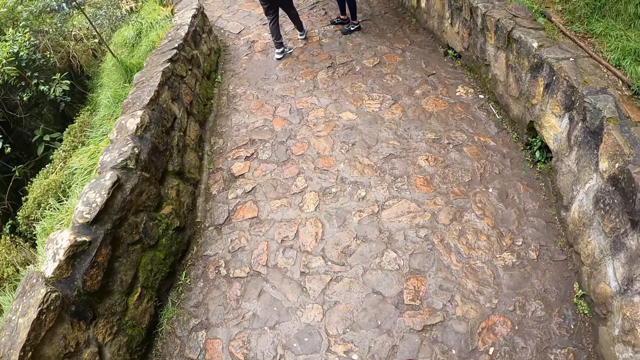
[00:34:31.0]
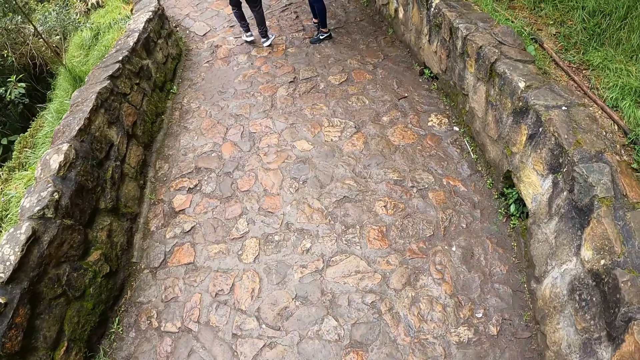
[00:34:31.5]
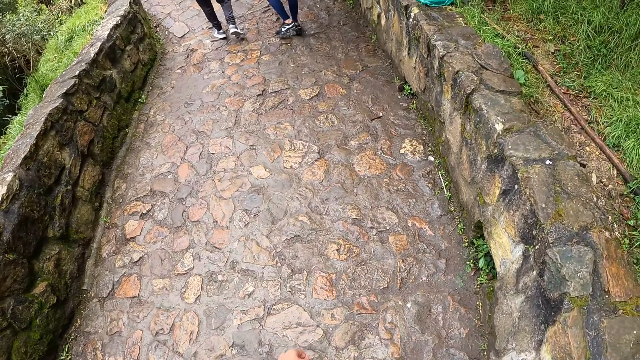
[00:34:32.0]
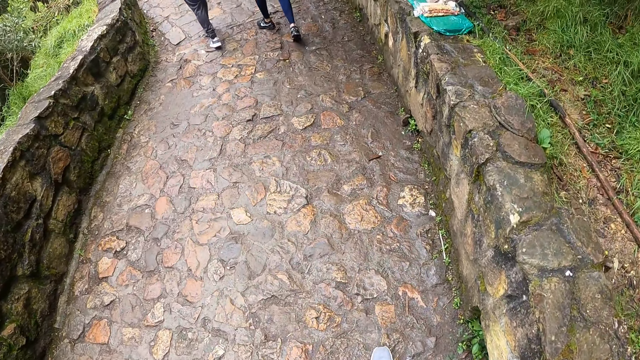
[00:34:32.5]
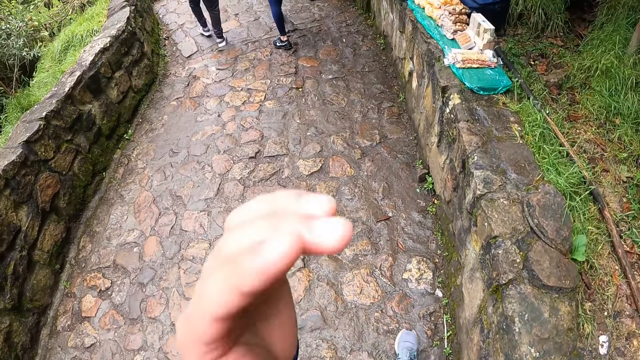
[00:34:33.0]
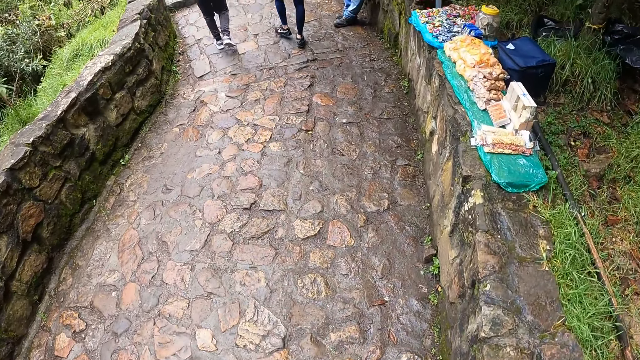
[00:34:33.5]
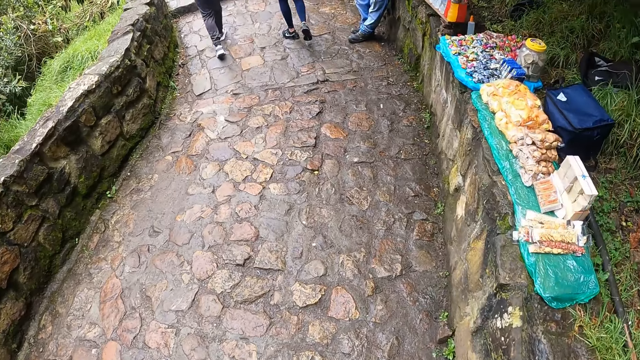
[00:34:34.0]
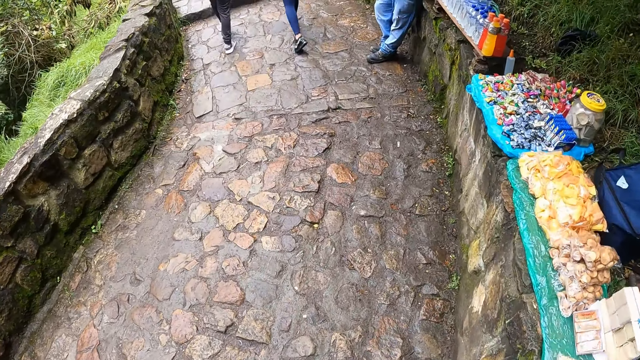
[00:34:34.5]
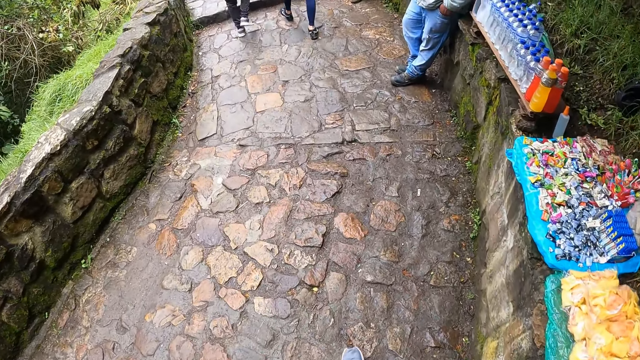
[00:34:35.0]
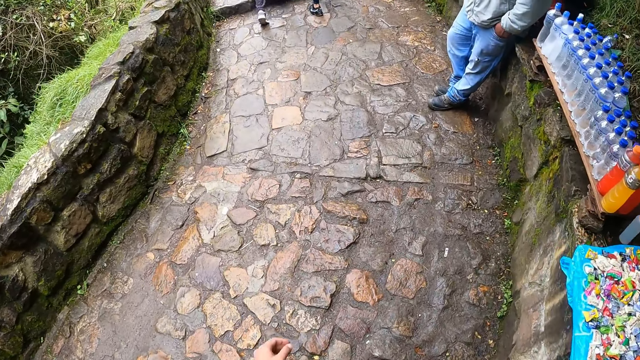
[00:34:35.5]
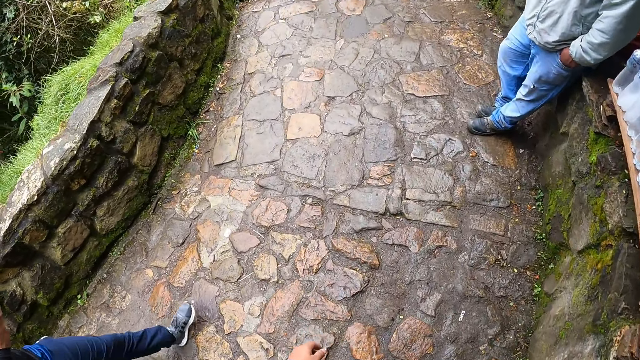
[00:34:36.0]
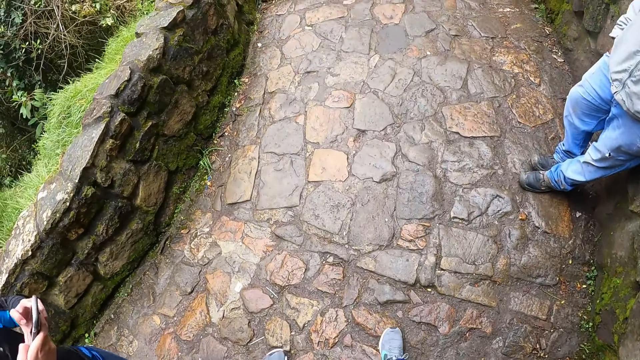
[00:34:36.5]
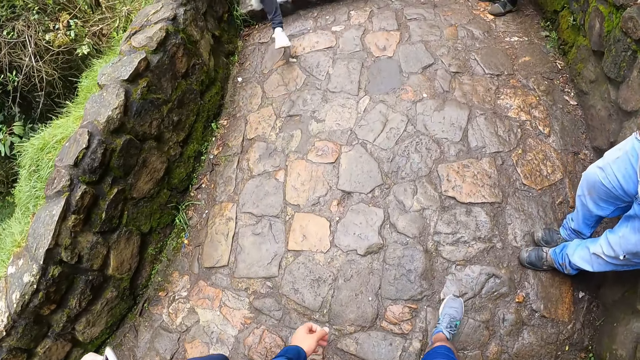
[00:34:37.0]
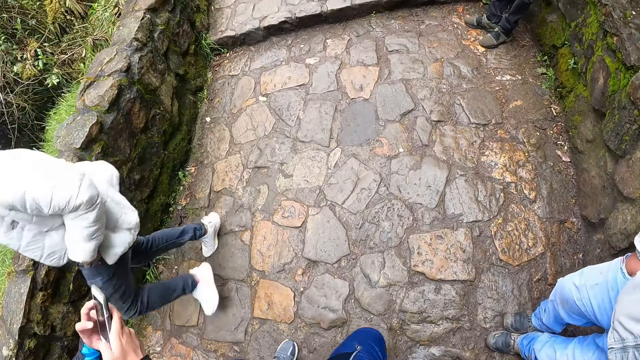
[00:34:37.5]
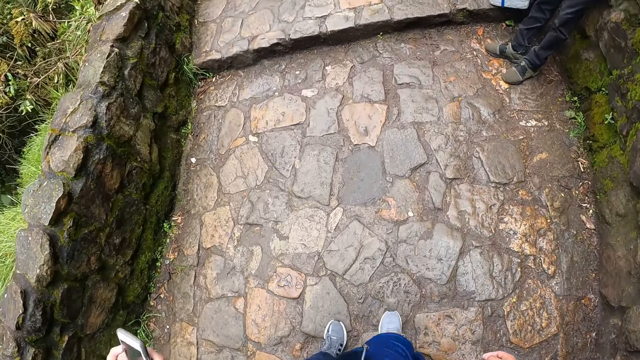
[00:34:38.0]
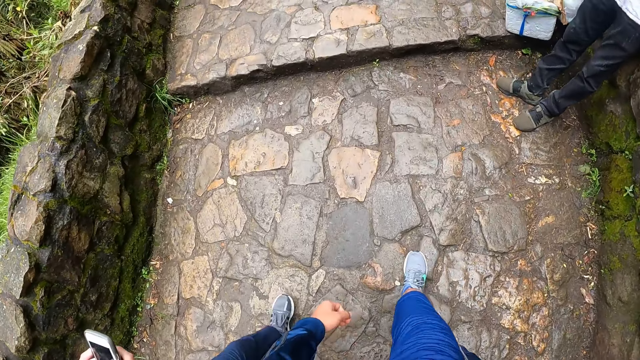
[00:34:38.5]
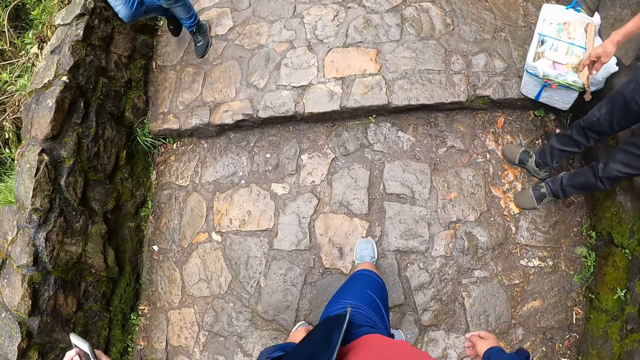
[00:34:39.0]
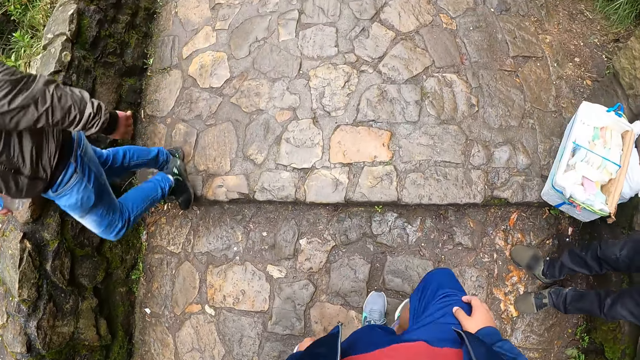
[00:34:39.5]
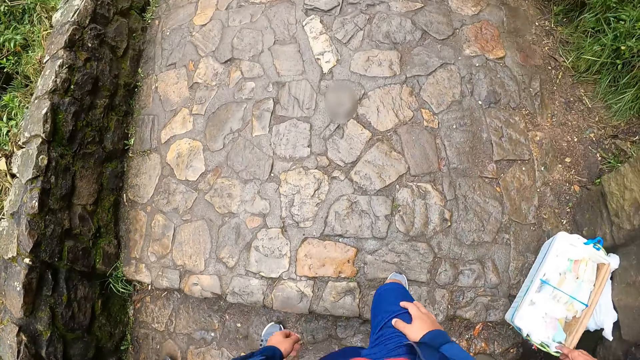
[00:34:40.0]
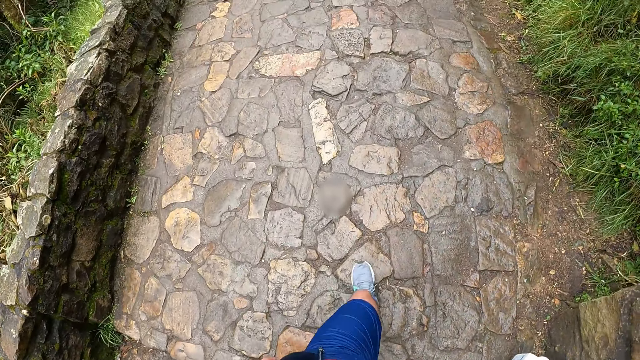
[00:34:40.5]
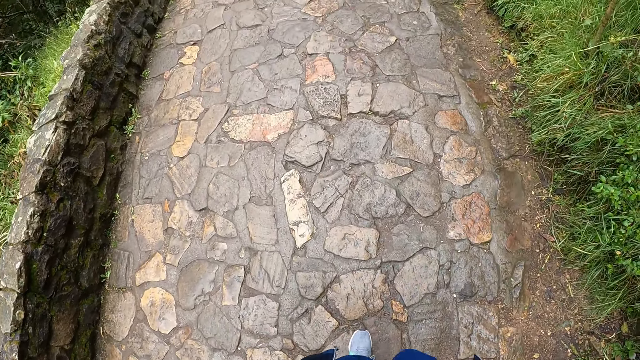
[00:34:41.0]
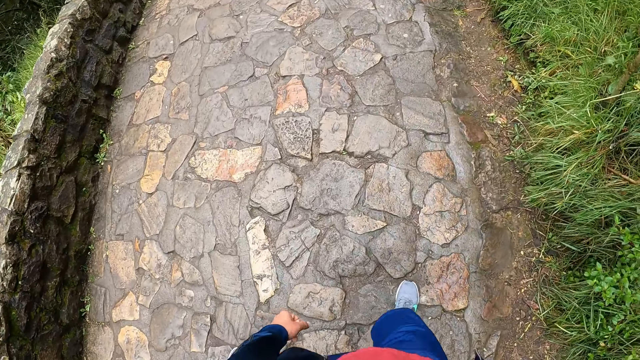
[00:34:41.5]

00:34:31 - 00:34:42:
The camera wearer moves the hand to the camera. He adjusts the camera on his head with his left hand. A man operates the phone with both hands. A person runs downstairs. Another person walks downstairs.

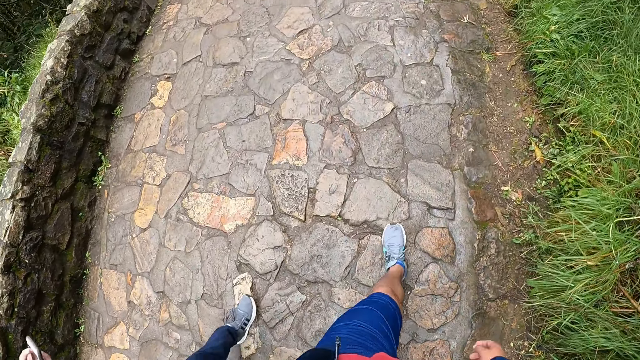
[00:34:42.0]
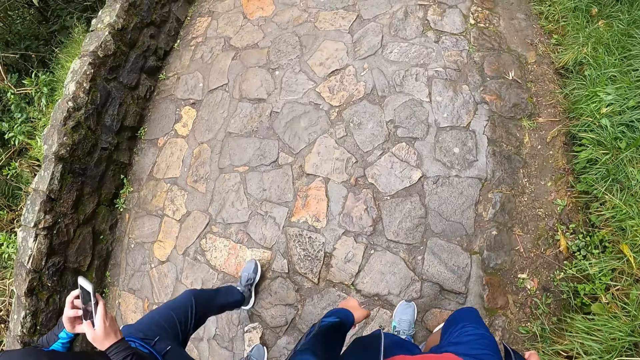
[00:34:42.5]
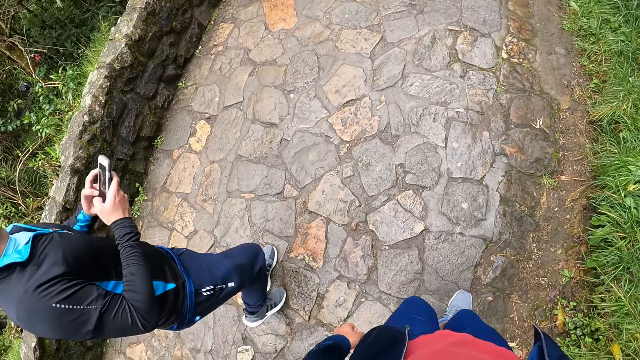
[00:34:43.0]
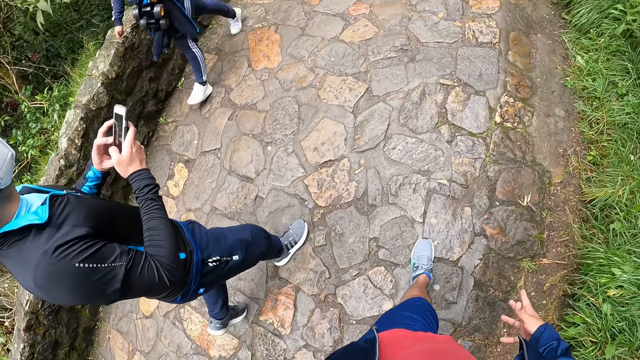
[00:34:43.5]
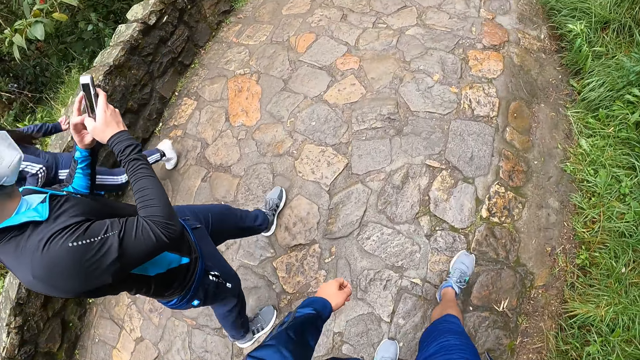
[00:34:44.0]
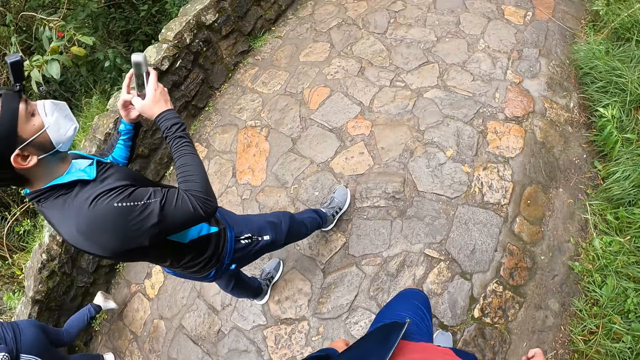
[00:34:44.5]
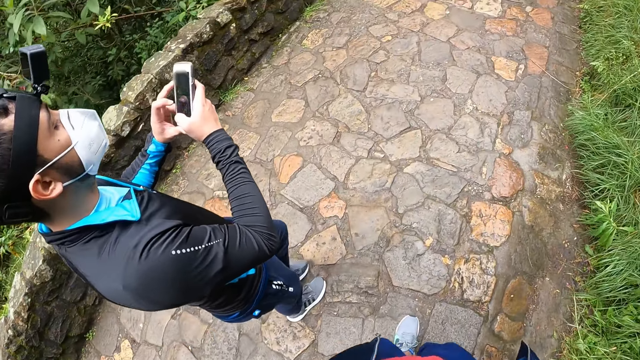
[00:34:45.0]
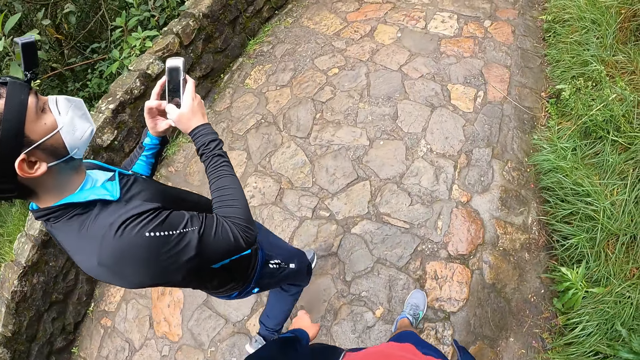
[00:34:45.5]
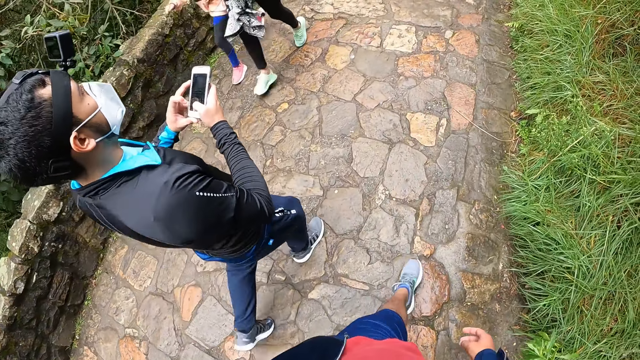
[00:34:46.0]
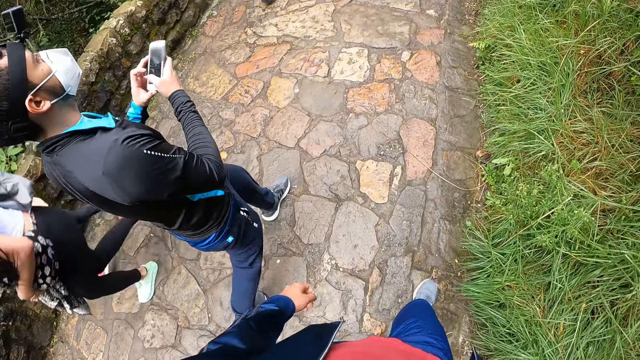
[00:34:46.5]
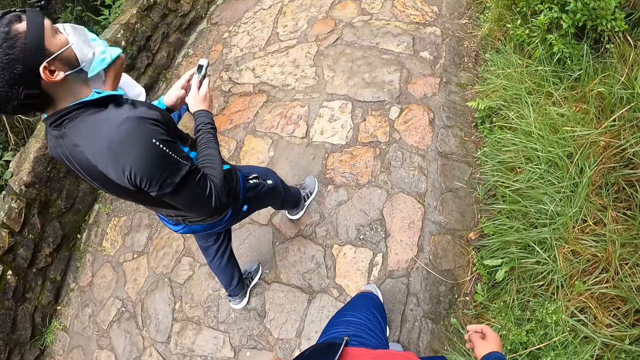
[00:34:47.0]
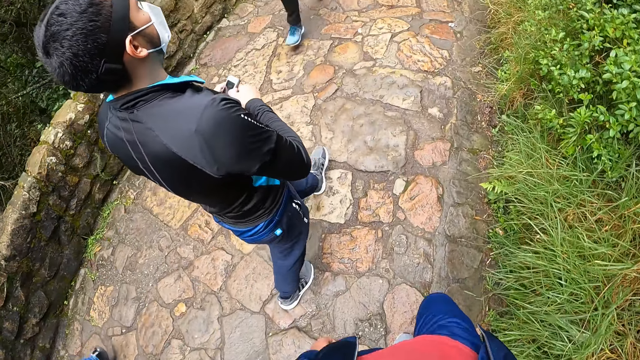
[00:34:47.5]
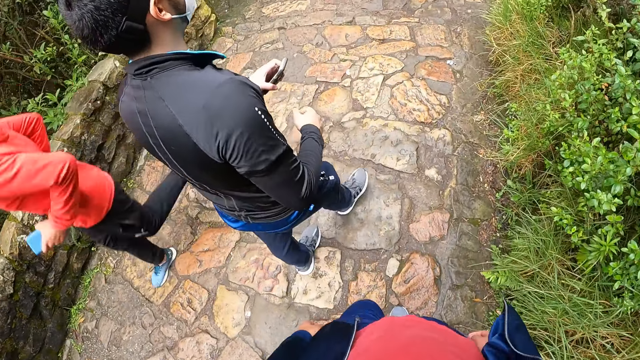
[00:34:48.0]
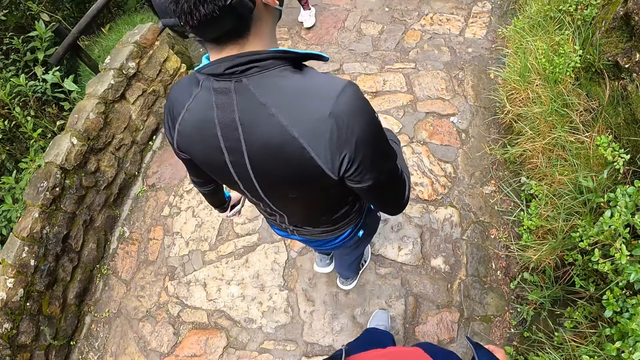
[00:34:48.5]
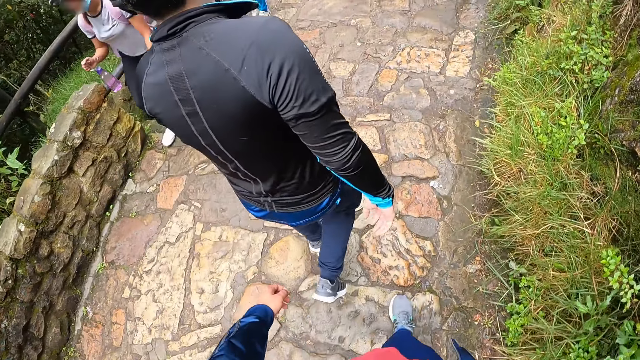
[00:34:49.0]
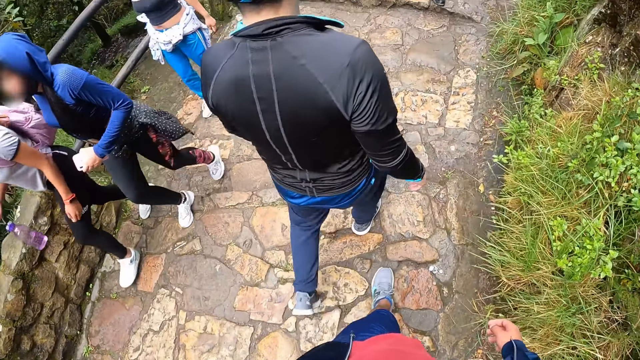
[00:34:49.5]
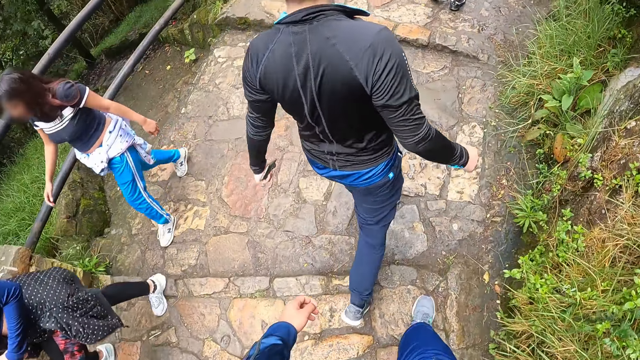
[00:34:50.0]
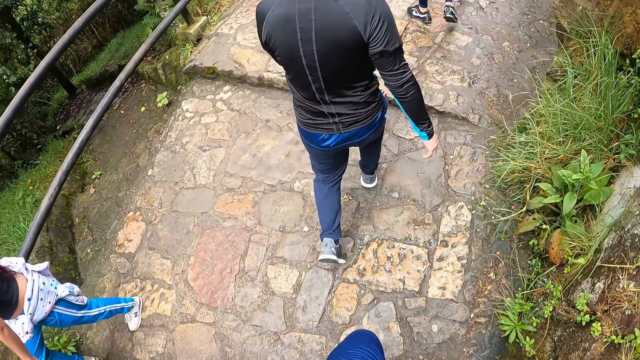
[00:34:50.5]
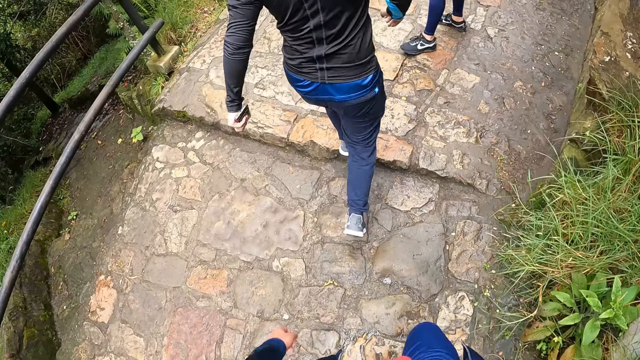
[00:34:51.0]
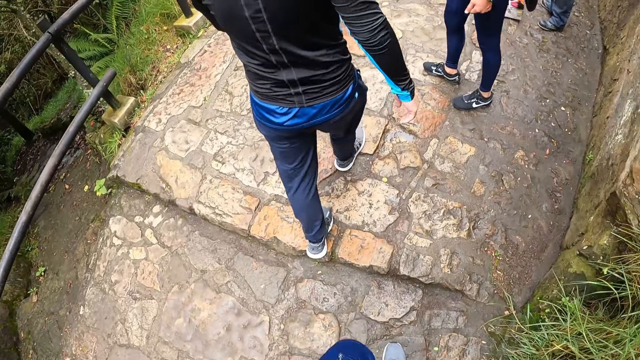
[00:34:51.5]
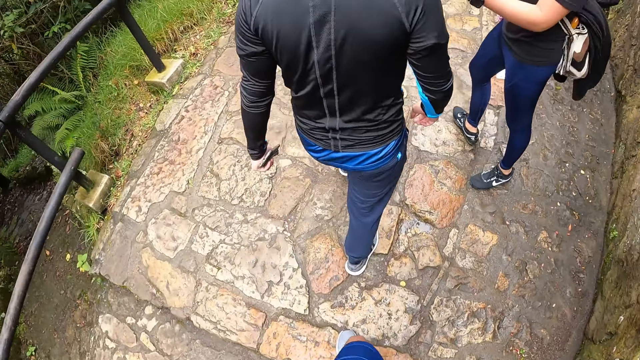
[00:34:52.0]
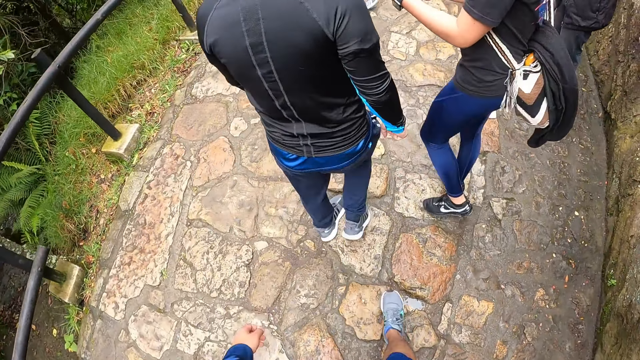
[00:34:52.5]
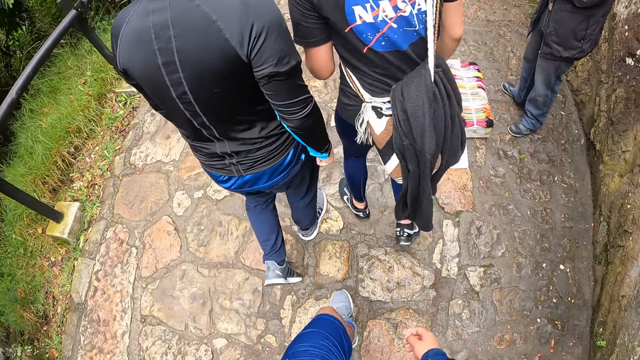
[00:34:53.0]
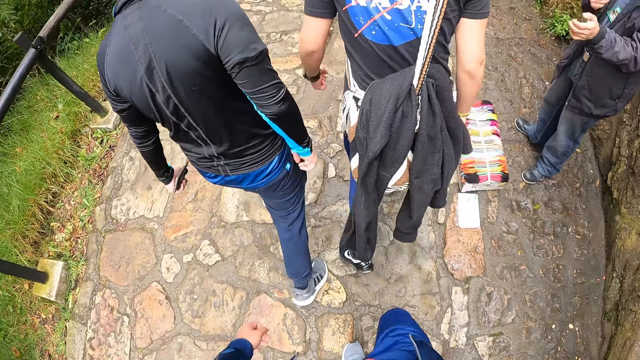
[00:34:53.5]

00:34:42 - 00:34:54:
A person uses the phone. Another person walks downstairs. Another person walks downstairs. Another person runs downstairs. Another person runs downstairs. Another person runs downstairs. Another person walks downstairs. Another person walks down stairs. Another person walks downstairs. Another person stares at another person. A man interacts with another man.
